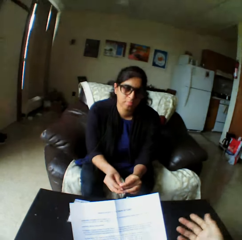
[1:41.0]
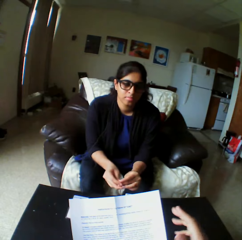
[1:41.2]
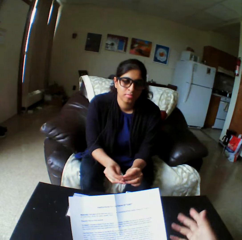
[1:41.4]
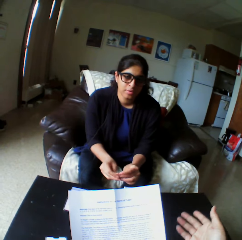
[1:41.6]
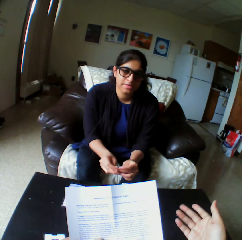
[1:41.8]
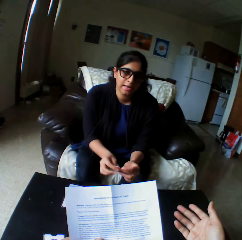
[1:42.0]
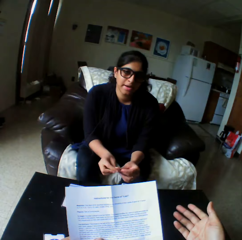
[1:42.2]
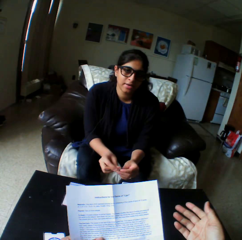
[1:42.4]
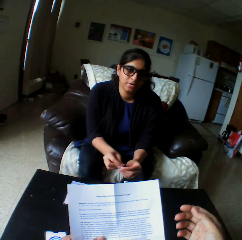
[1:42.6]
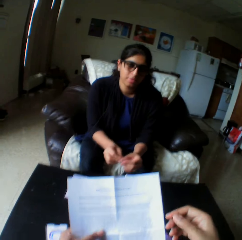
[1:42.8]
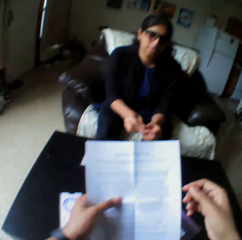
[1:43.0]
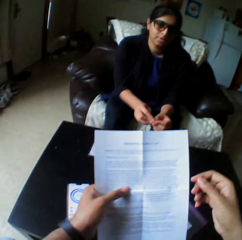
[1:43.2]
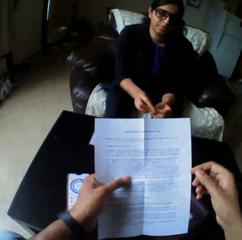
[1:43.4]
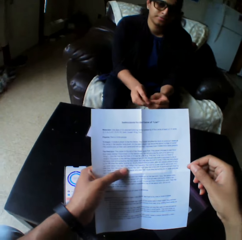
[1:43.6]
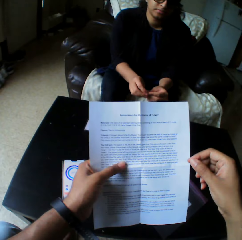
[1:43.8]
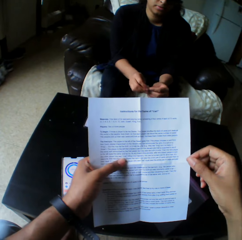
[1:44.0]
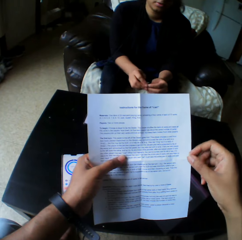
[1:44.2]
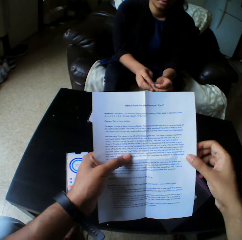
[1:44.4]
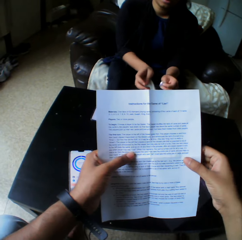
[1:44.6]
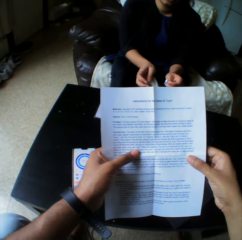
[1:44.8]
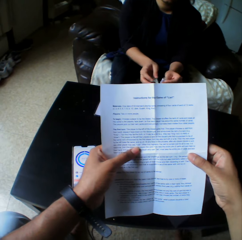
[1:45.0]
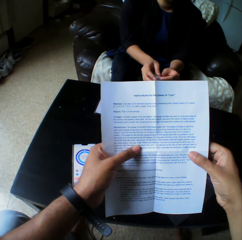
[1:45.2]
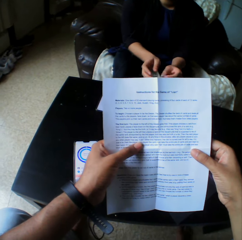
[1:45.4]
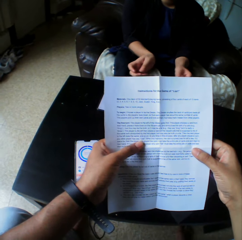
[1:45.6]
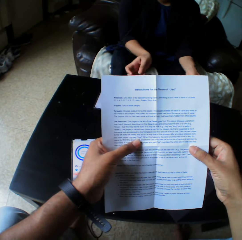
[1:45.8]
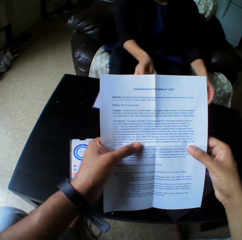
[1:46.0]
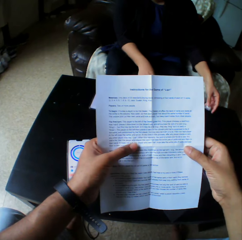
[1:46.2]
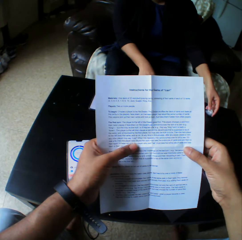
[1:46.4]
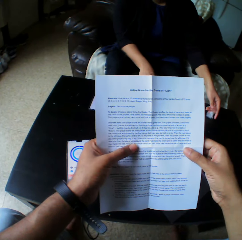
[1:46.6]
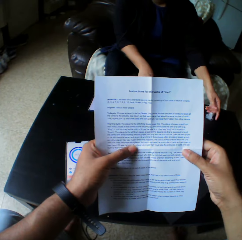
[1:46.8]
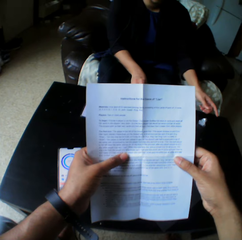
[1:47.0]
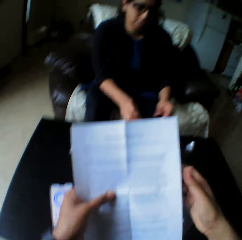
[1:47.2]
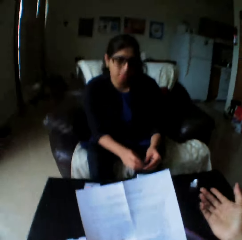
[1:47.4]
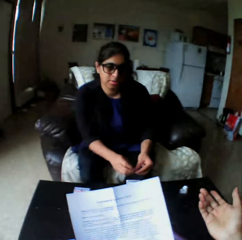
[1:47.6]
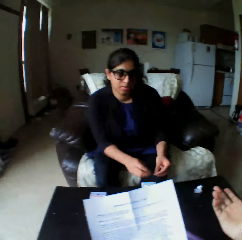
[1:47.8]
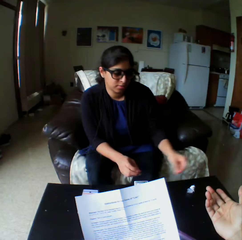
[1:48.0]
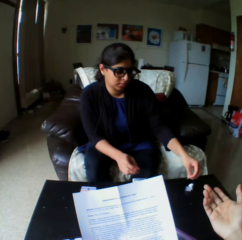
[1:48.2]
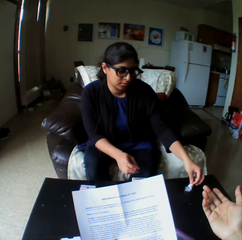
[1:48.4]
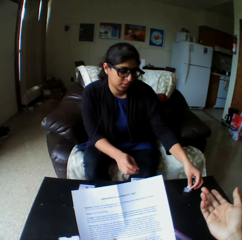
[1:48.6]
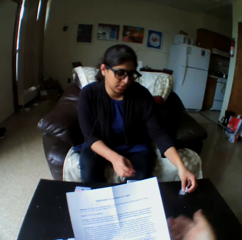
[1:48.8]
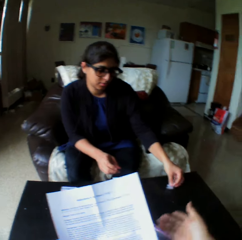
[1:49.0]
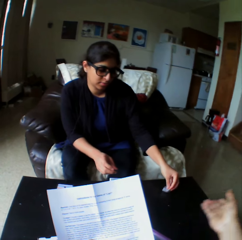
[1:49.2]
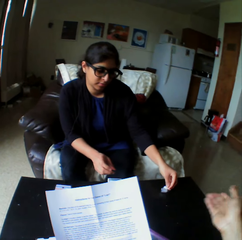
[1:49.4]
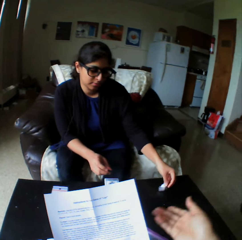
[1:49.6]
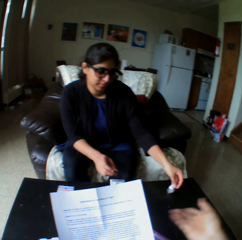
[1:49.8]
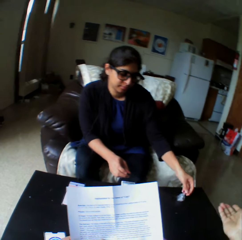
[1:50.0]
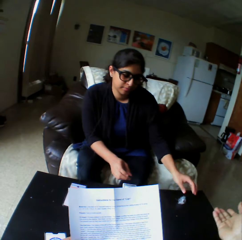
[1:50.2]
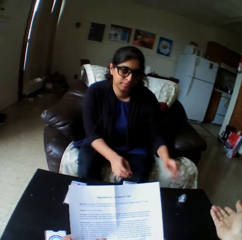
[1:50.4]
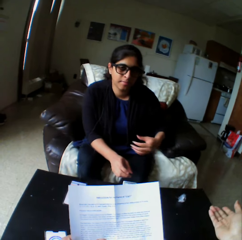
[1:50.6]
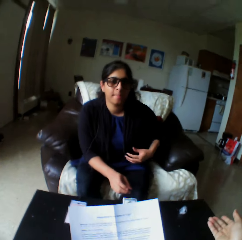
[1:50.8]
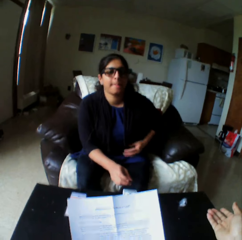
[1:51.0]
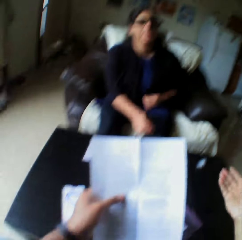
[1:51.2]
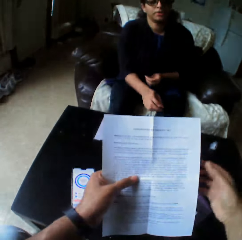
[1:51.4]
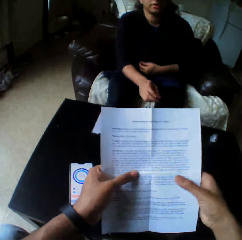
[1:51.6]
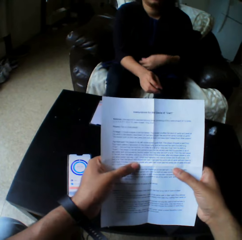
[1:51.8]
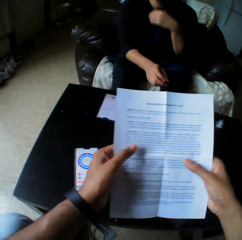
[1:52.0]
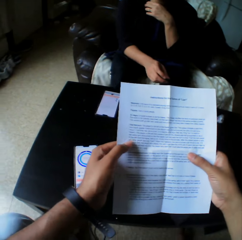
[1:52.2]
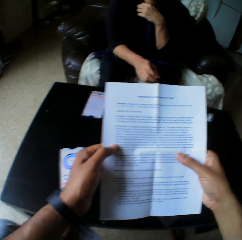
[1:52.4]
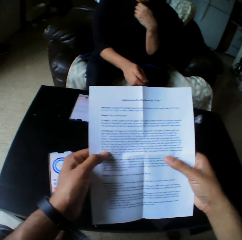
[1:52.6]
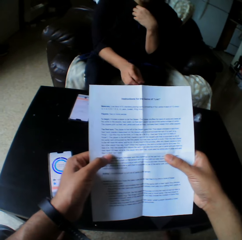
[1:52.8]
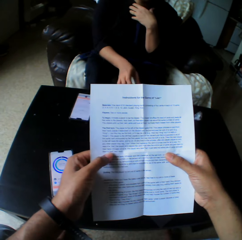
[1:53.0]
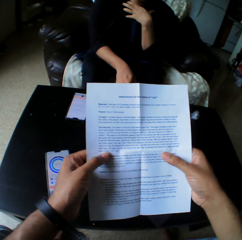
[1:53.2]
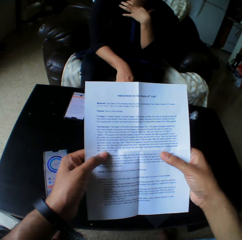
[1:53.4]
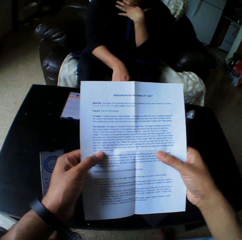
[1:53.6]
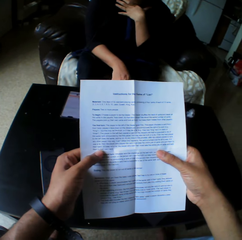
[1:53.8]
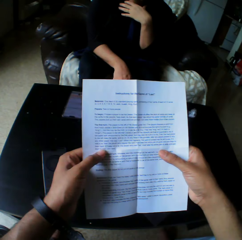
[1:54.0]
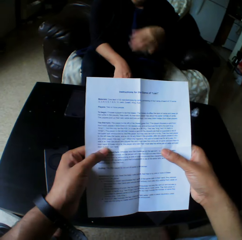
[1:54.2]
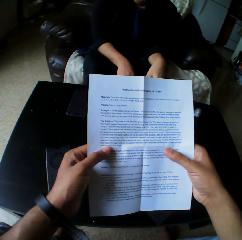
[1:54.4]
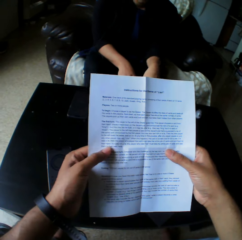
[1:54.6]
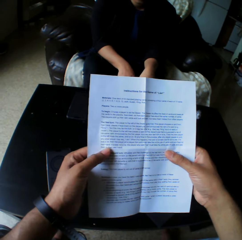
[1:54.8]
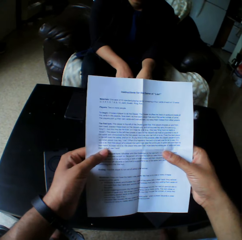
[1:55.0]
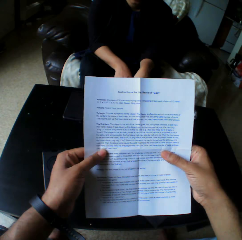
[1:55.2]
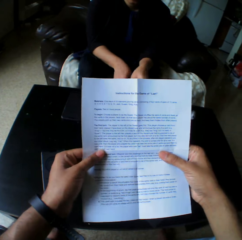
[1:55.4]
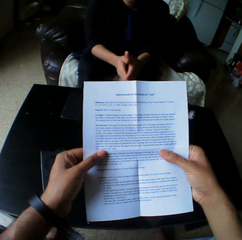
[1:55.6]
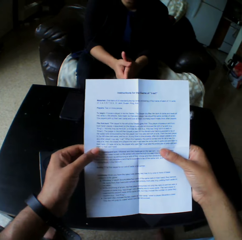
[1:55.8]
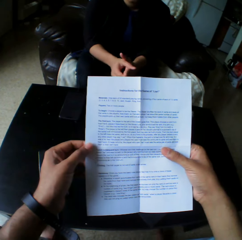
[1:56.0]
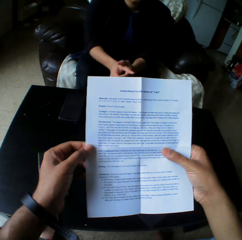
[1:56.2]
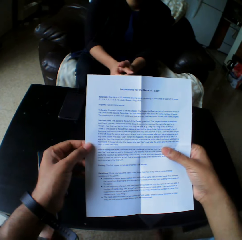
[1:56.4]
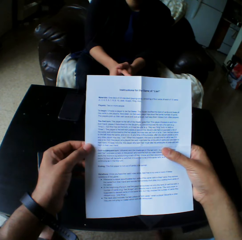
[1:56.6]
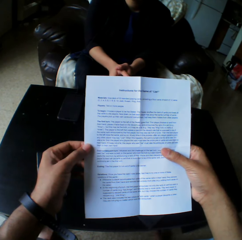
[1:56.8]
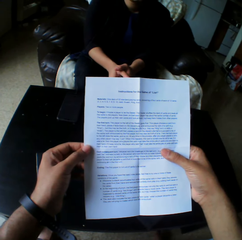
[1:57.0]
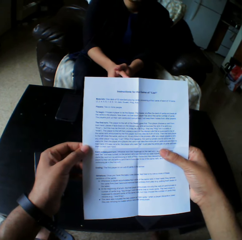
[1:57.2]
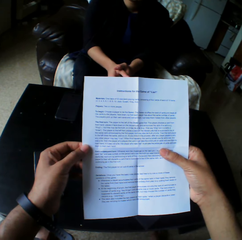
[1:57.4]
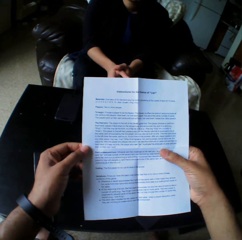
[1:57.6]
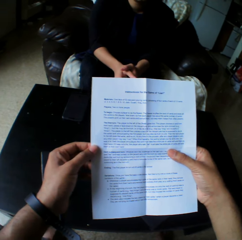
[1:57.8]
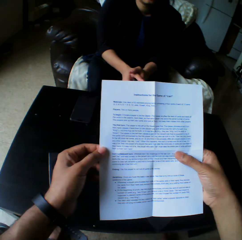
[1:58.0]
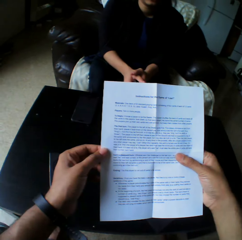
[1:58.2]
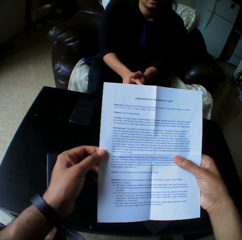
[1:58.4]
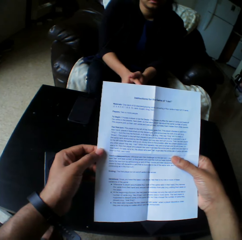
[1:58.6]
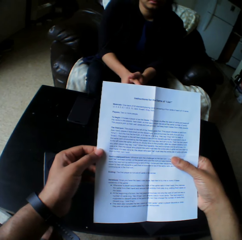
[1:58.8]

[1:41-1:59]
The camera wearer gestures his hand. He reads the paper. He holds the paper with both hands. A woman places the nylon wrapper on the table with her left hand. She puts the masking tape on the table. The camera wearer reads the paper. He gestures his hand. The woman puts something on the masking tape. The camera wearer gestures his hand. He pulls the sweater. He reads the paper. He holds the paper with both hands. He reads the paper.

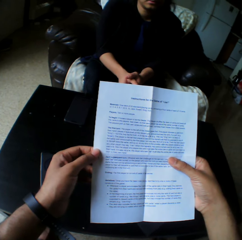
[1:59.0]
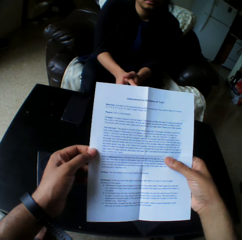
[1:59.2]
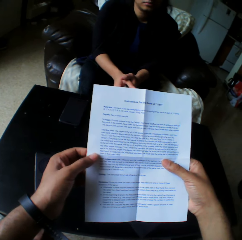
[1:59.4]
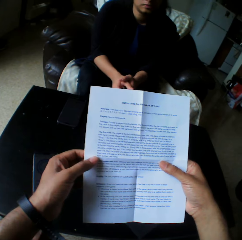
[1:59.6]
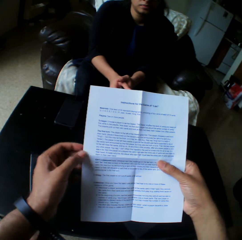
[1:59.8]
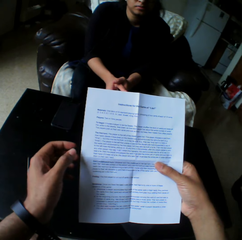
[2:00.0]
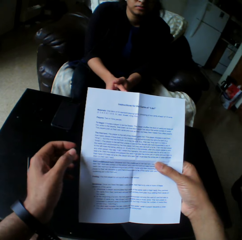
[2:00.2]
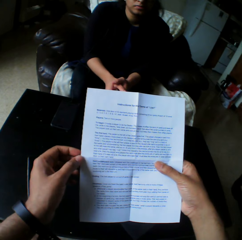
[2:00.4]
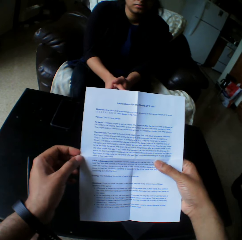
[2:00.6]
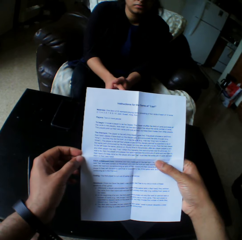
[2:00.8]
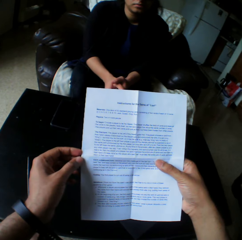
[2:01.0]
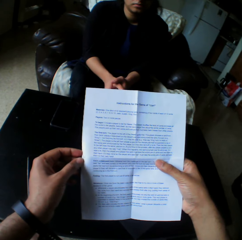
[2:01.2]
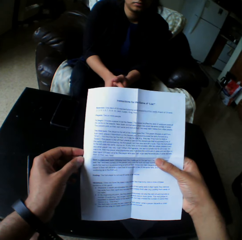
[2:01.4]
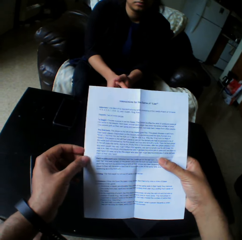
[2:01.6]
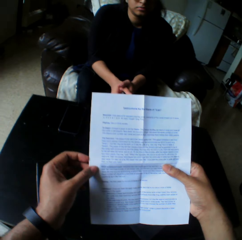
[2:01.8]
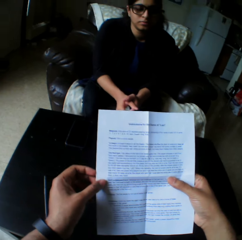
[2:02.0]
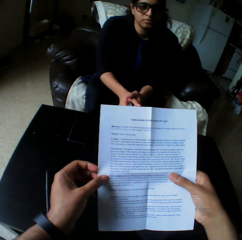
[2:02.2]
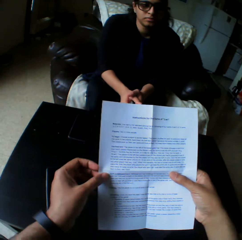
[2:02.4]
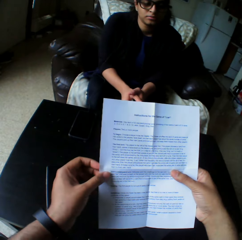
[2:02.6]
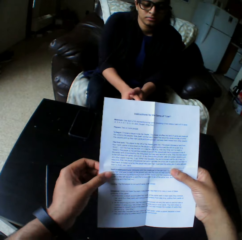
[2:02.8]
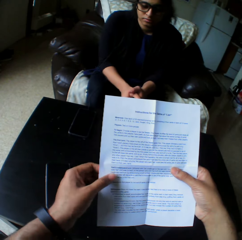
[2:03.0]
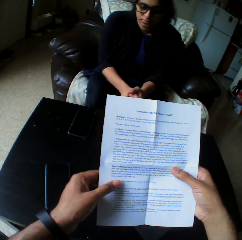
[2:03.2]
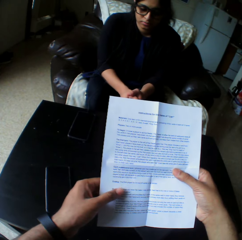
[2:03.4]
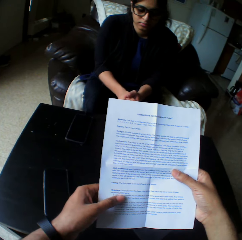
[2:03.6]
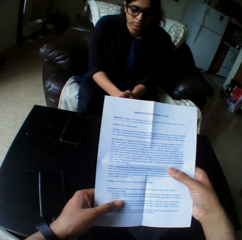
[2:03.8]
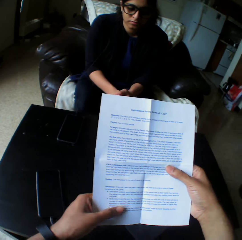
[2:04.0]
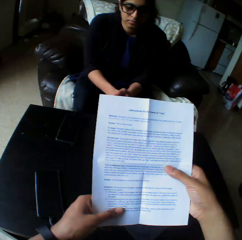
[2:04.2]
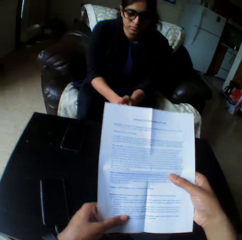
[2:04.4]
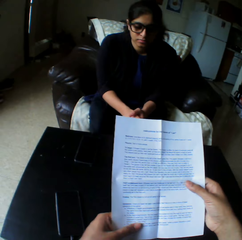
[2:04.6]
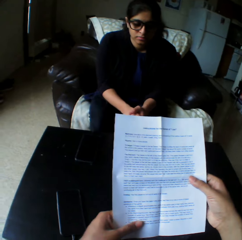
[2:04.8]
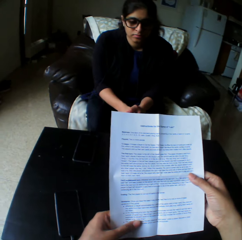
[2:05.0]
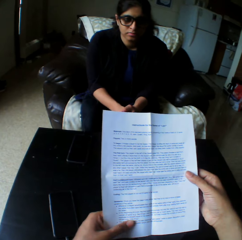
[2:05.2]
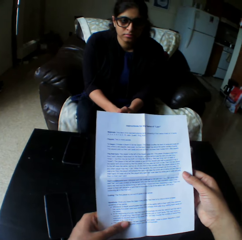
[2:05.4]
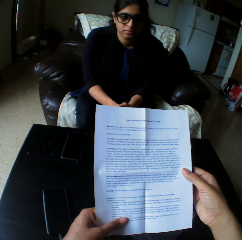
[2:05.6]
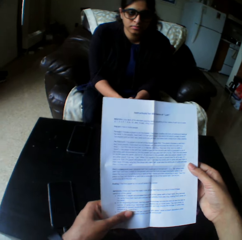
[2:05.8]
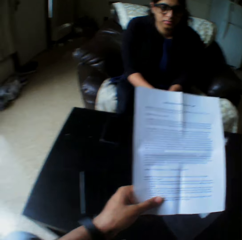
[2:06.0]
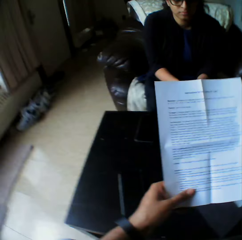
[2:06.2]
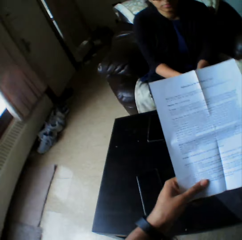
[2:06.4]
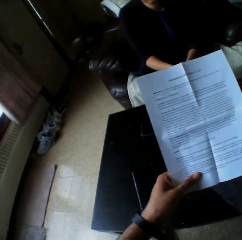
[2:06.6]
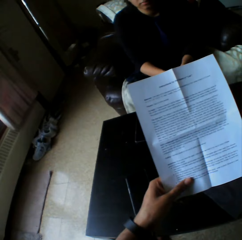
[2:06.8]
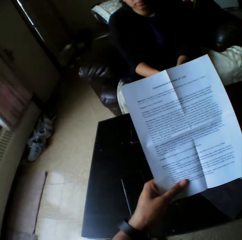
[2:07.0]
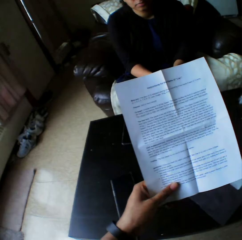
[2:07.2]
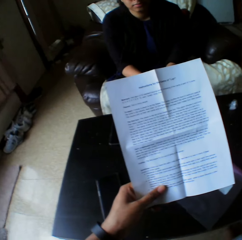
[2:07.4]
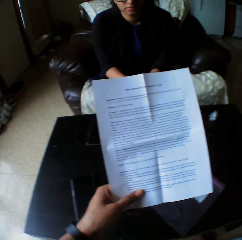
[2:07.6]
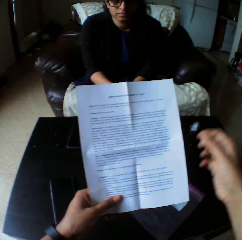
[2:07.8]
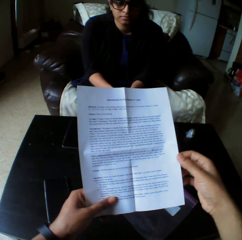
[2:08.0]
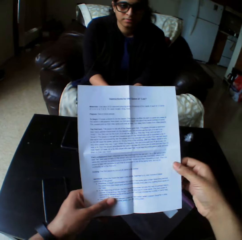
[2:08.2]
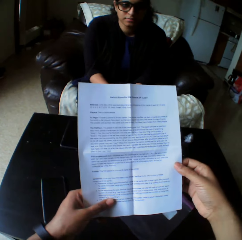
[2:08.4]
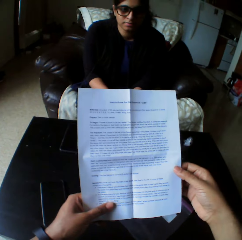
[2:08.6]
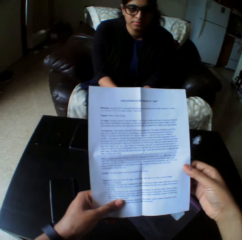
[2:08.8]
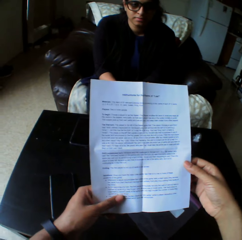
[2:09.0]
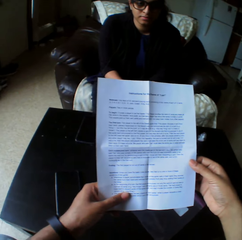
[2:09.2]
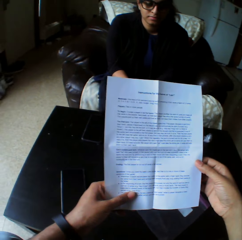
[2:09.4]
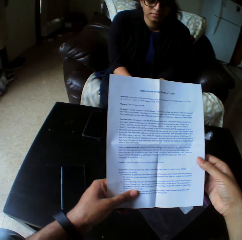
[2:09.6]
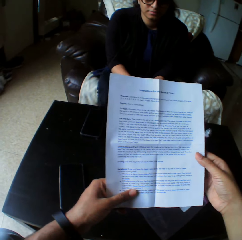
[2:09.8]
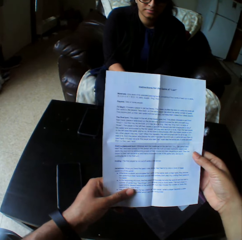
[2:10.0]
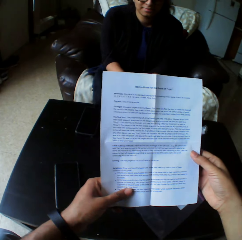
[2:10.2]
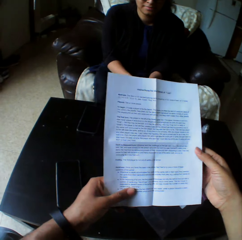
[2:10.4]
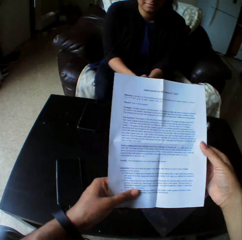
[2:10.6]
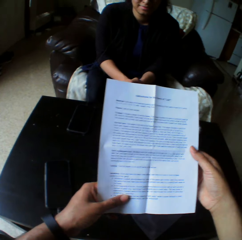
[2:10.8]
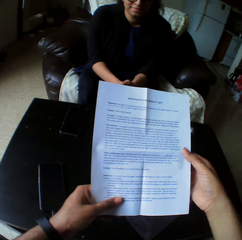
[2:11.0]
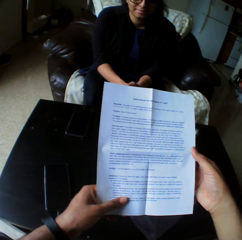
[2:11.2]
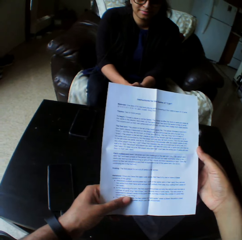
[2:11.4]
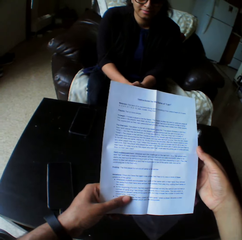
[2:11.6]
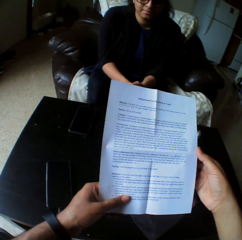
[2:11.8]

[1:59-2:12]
The camera wearer holds the paper with both hands. He reads the paper. He pulls his hand off the paper. He holds the paper with both hands. He reads the paper.
